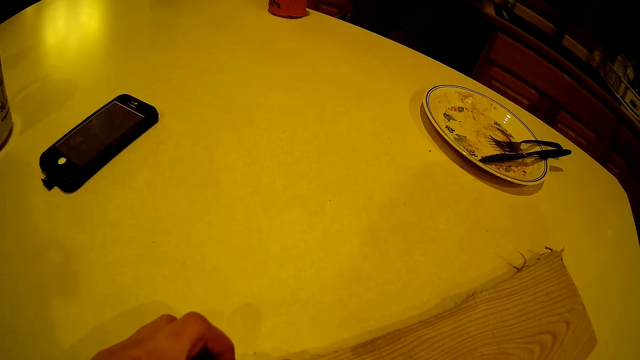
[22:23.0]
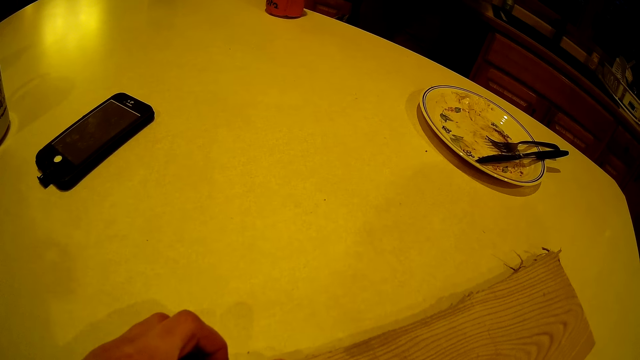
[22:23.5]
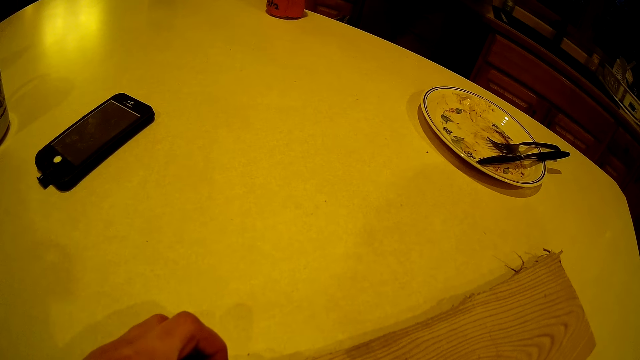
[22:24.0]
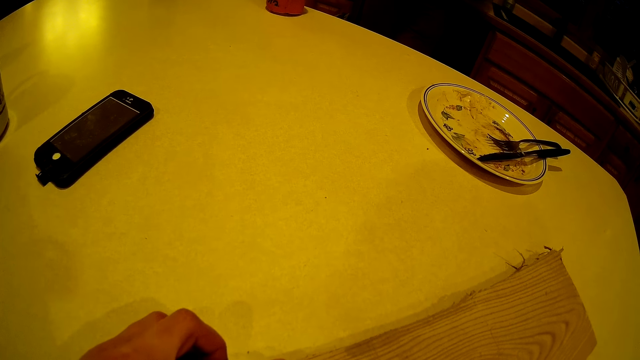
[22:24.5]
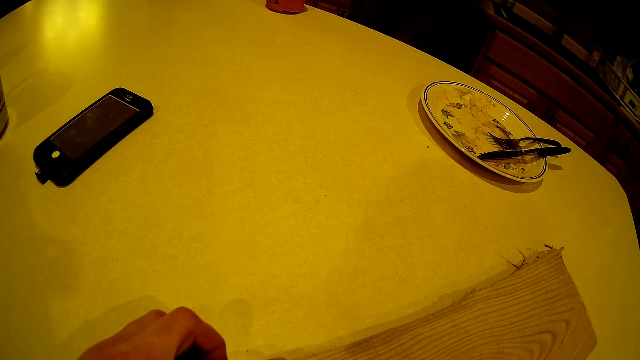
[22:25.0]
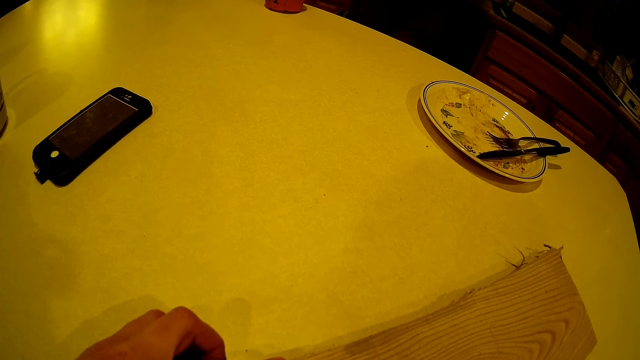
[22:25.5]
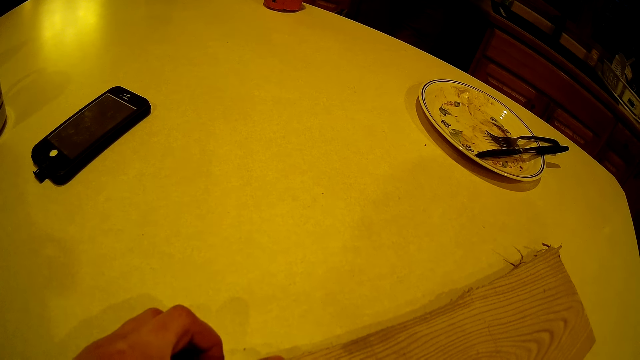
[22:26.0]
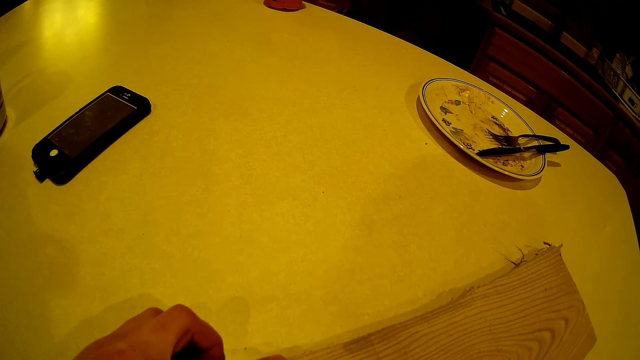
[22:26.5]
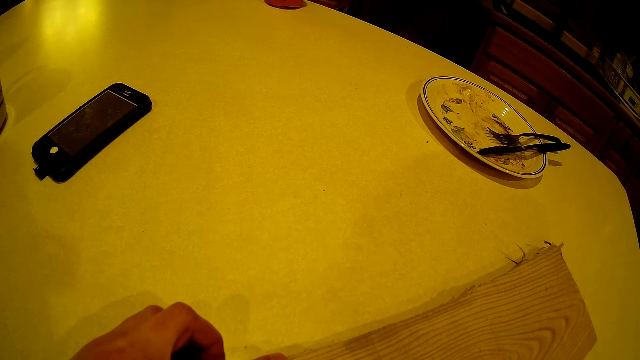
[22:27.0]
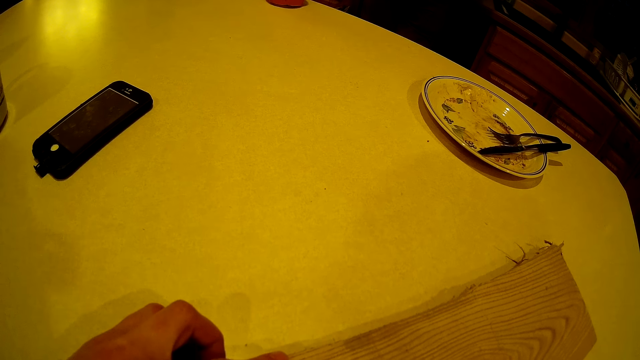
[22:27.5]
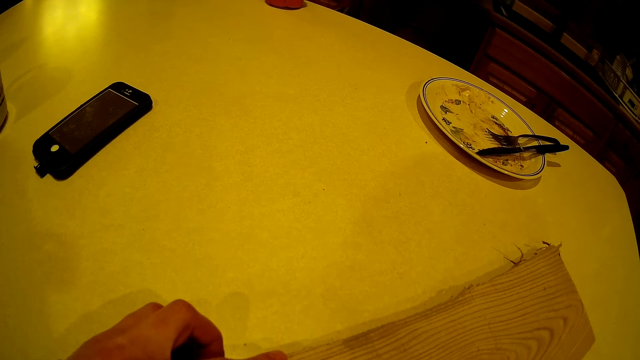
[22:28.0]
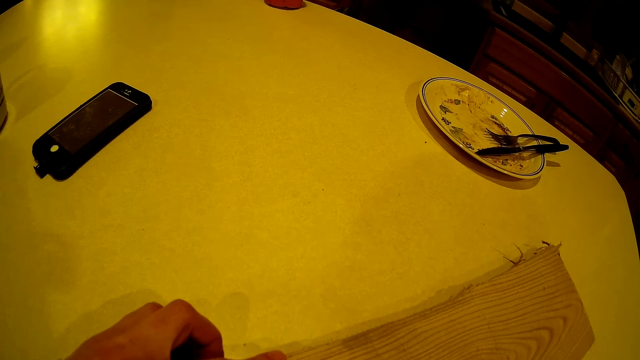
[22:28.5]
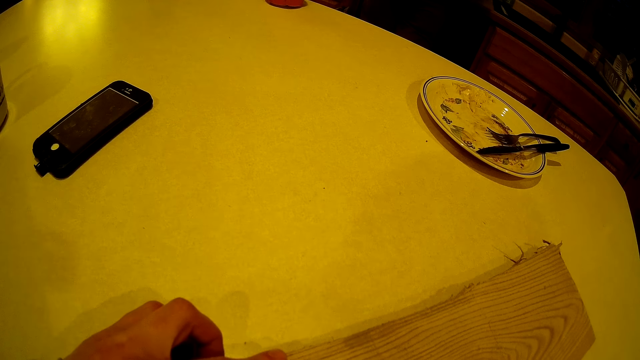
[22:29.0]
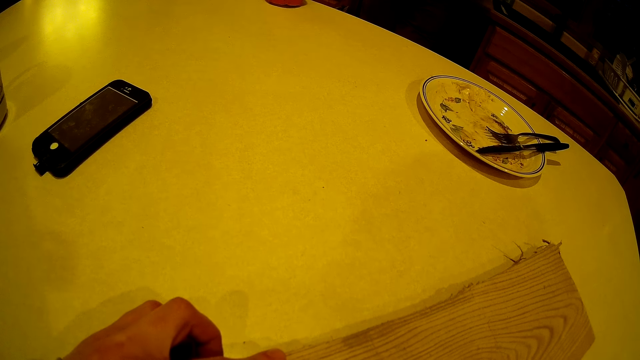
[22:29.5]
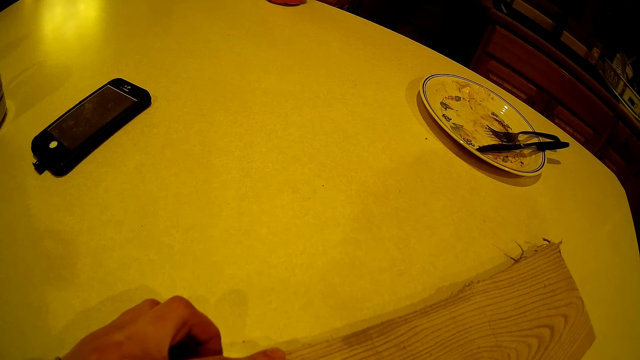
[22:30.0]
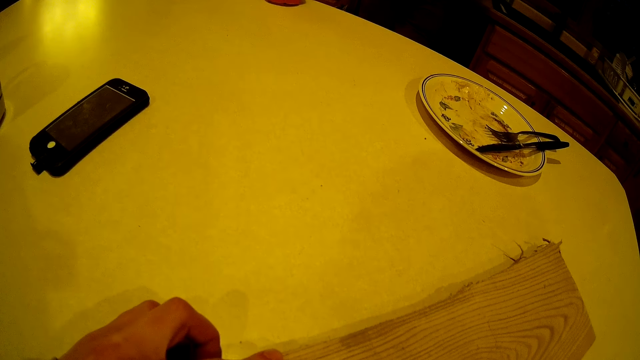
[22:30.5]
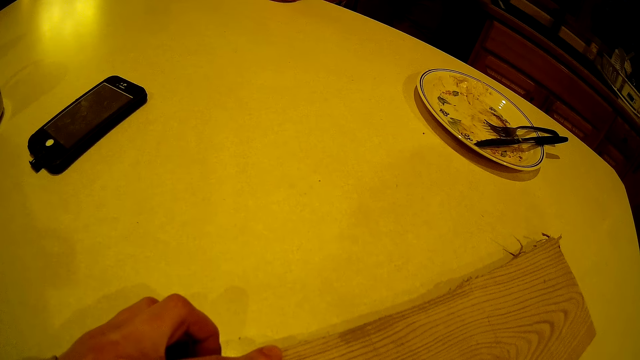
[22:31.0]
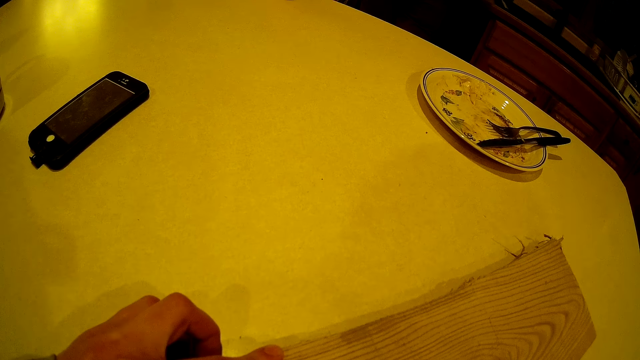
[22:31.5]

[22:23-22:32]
The camera wearer converses with a man.

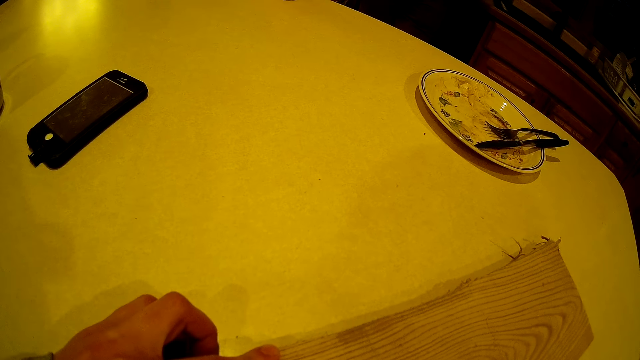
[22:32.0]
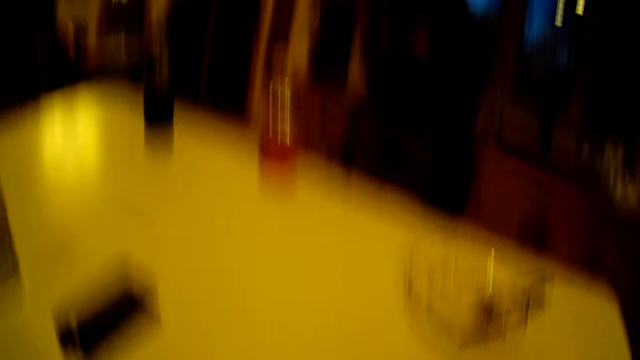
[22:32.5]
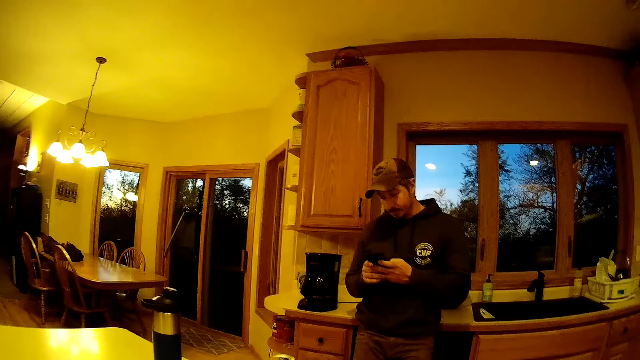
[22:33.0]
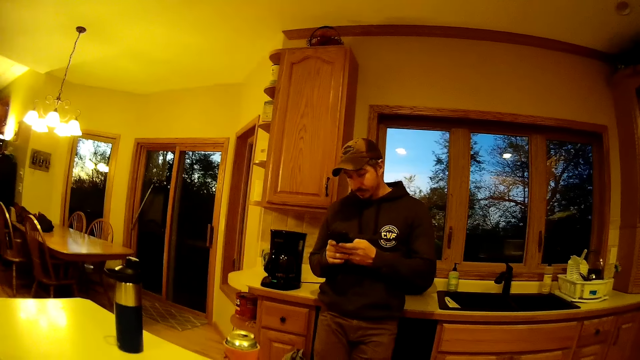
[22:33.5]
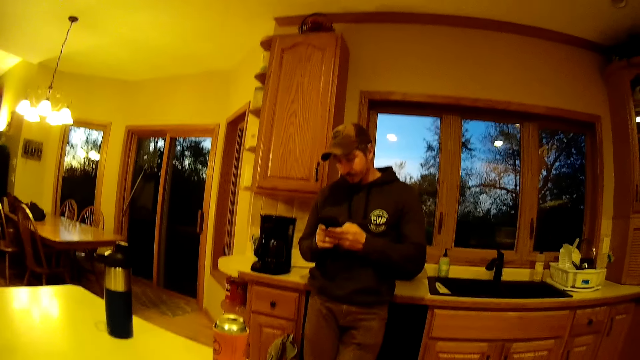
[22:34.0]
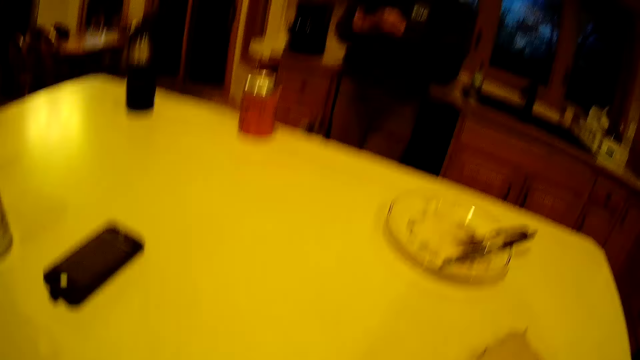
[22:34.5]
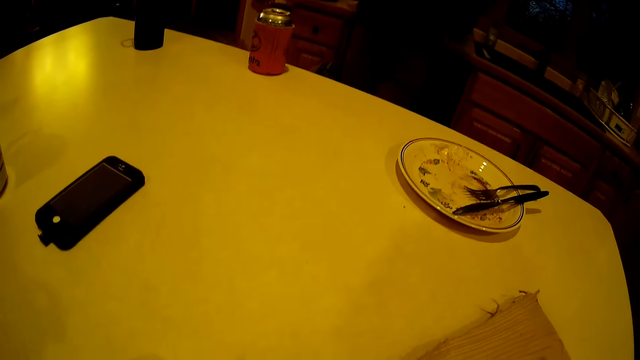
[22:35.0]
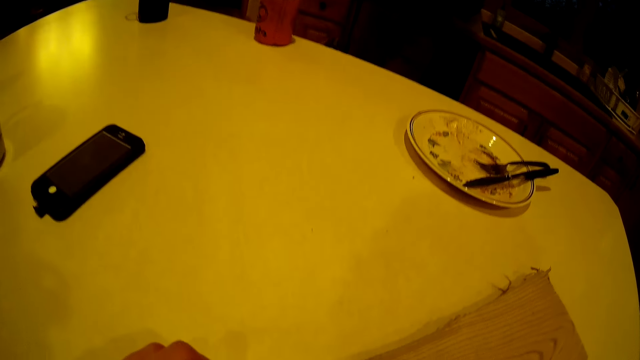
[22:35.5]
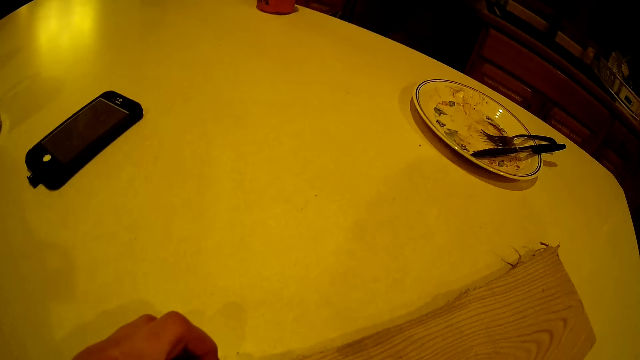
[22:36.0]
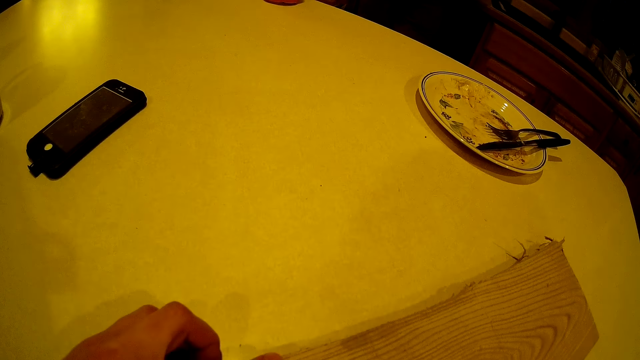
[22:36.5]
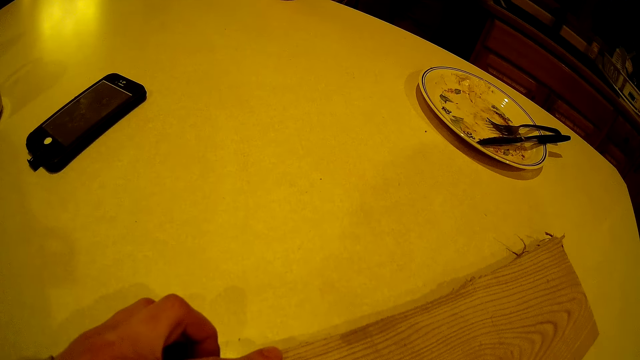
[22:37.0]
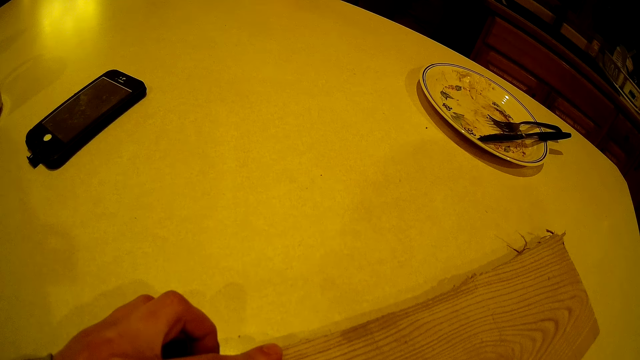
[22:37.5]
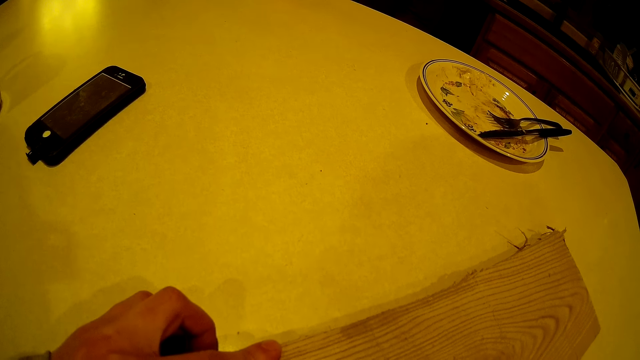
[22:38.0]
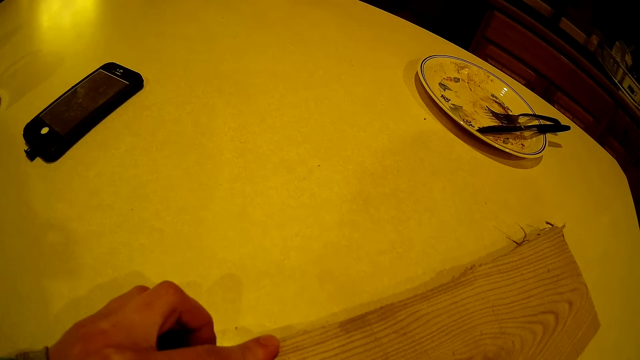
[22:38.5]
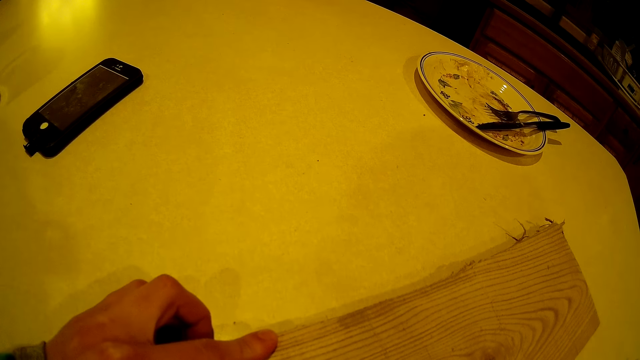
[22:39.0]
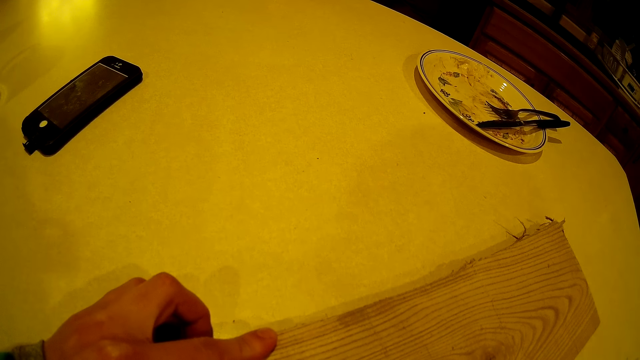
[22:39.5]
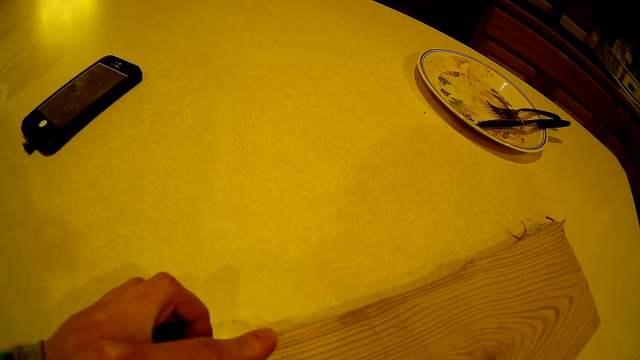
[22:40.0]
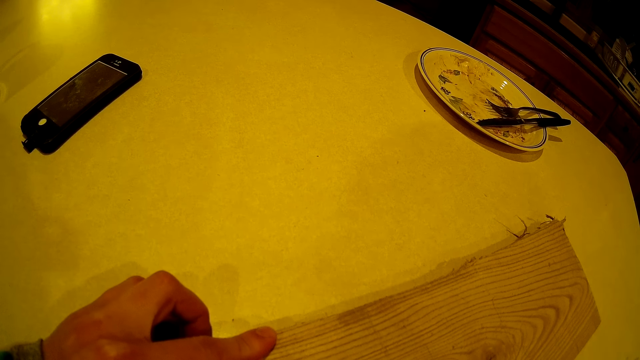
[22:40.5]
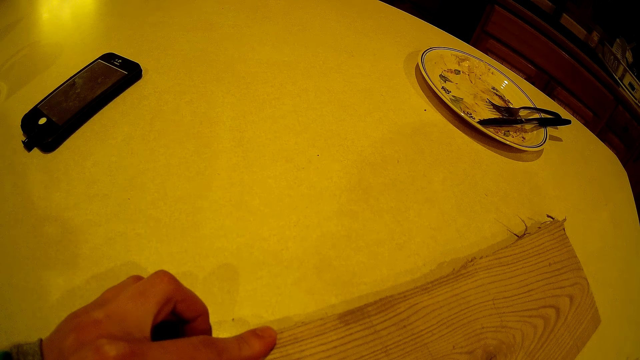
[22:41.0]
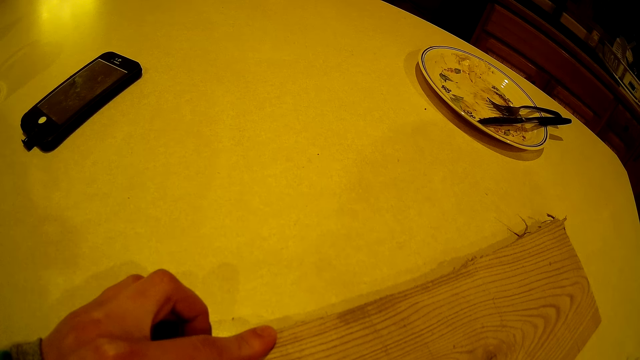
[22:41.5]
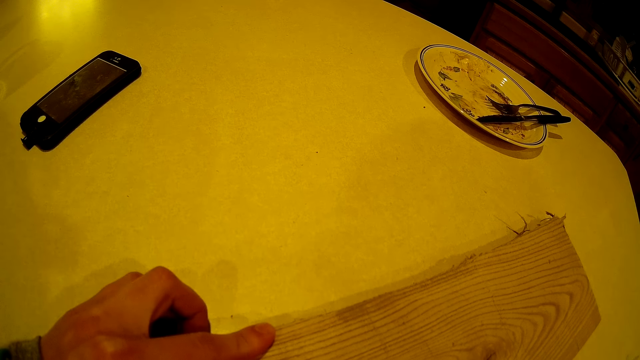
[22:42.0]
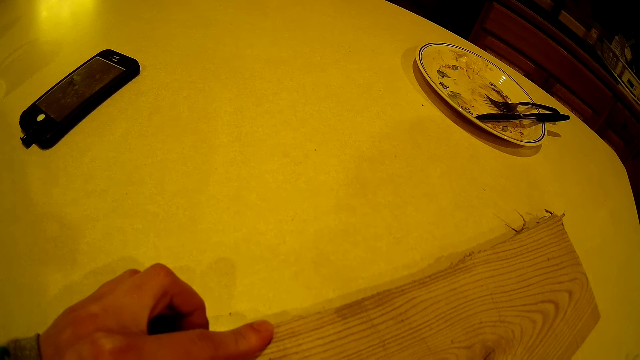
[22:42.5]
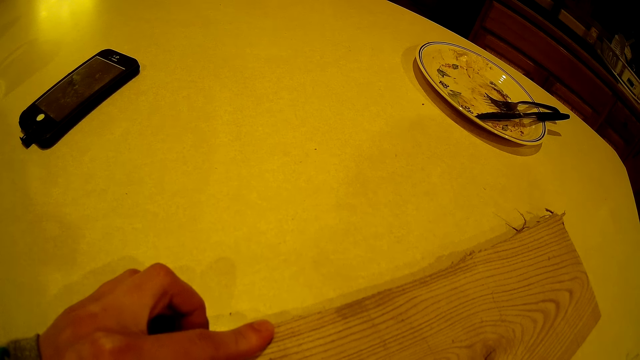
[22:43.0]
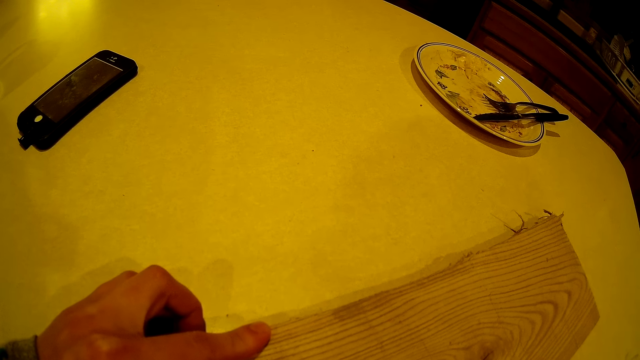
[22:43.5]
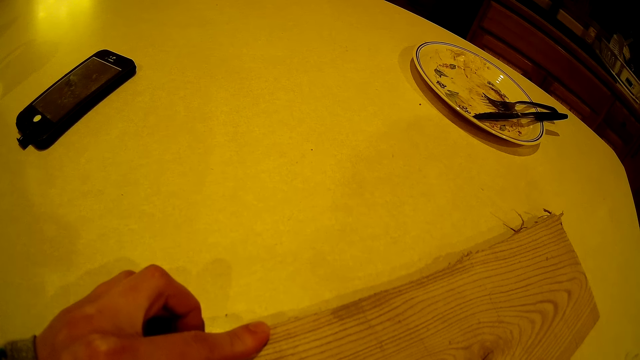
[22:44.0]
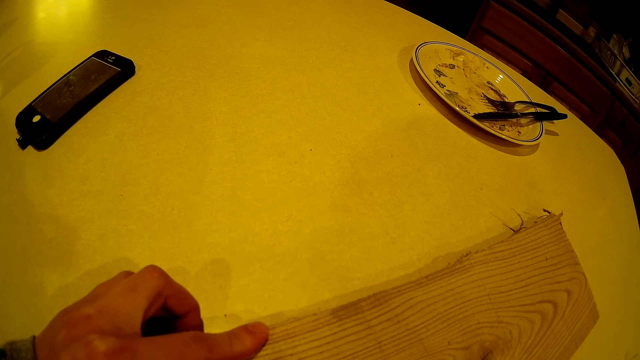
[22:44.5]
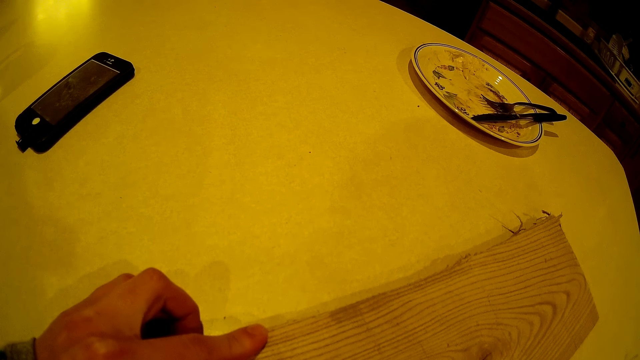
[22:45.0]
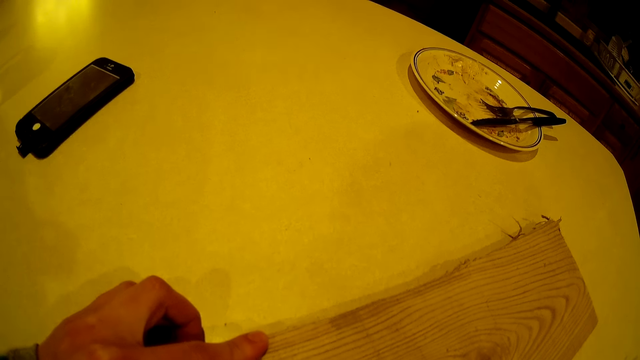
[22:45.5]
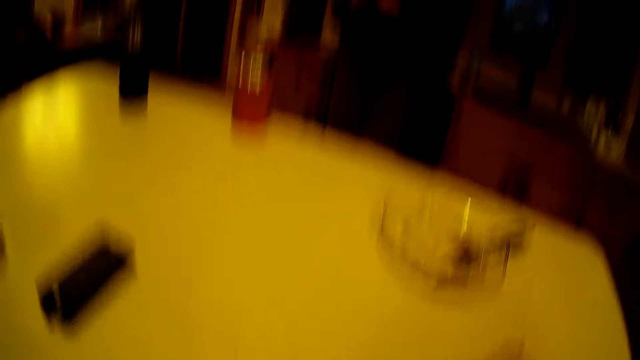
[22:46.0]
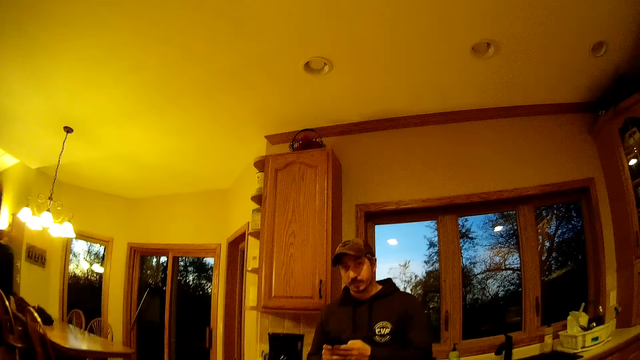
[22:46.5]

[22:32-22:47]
The man operates a phone with both hands. The camera wearer looks at the man. They look around the table and converse with the man.
